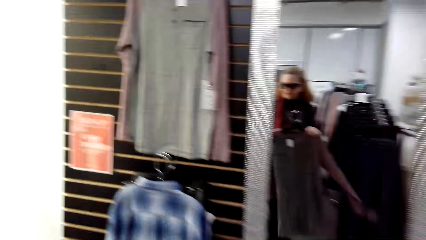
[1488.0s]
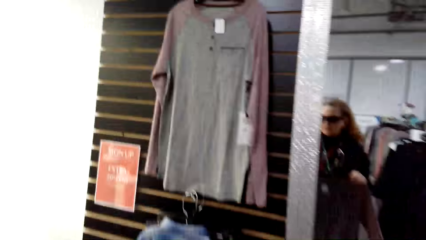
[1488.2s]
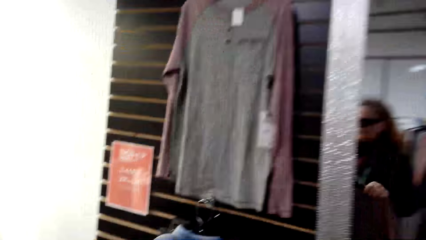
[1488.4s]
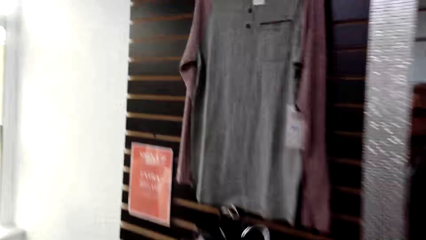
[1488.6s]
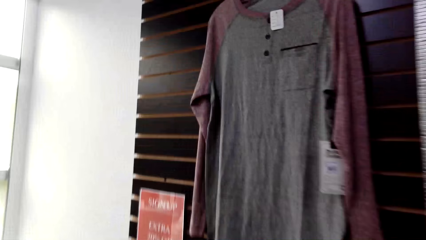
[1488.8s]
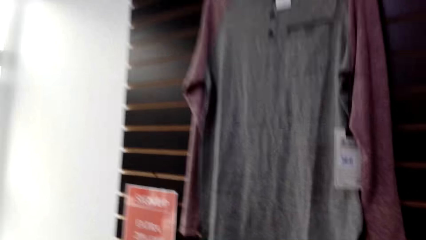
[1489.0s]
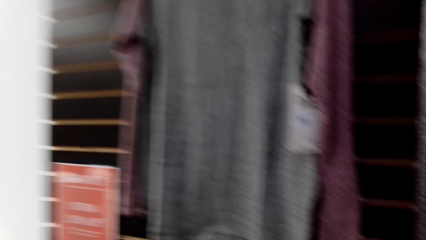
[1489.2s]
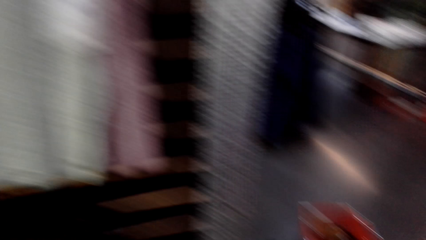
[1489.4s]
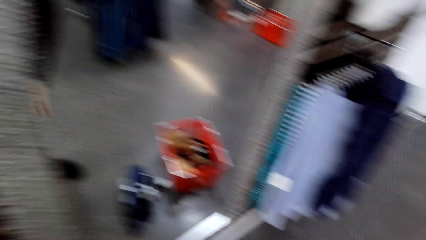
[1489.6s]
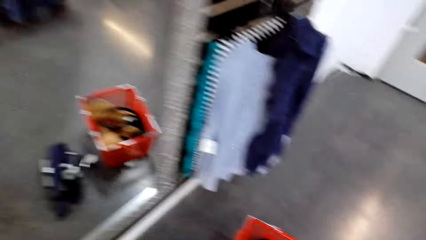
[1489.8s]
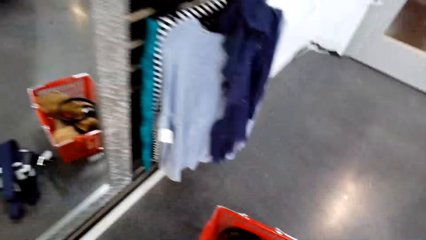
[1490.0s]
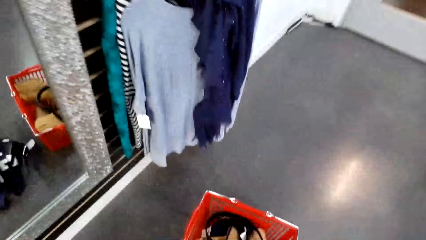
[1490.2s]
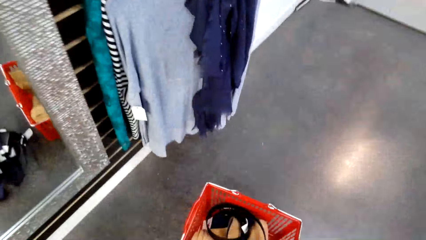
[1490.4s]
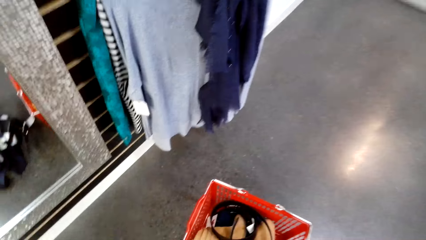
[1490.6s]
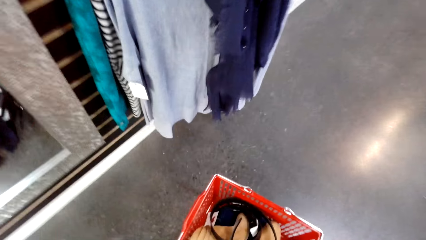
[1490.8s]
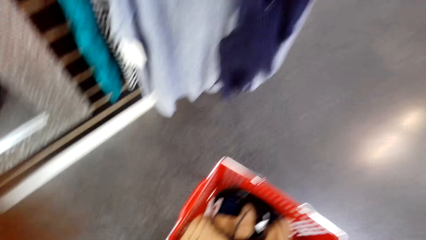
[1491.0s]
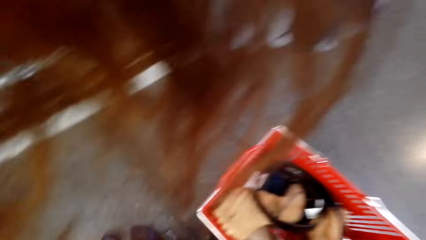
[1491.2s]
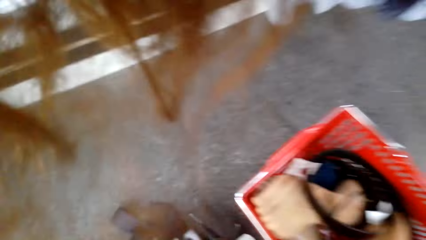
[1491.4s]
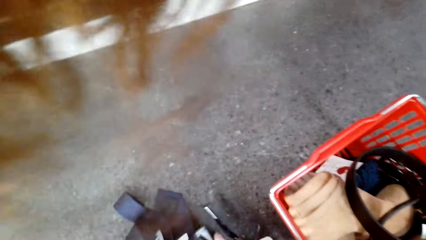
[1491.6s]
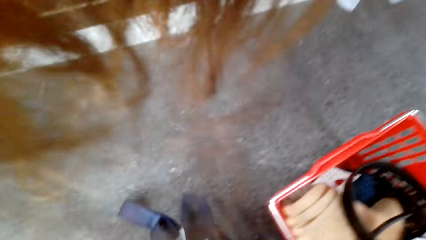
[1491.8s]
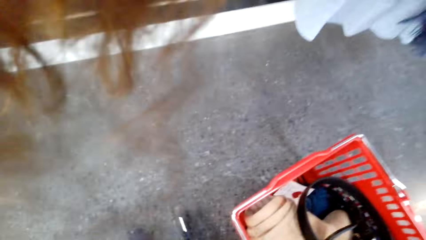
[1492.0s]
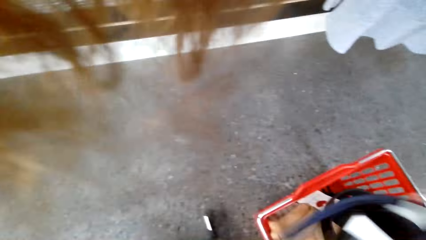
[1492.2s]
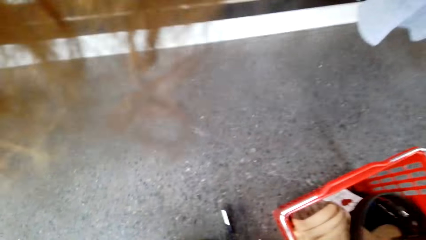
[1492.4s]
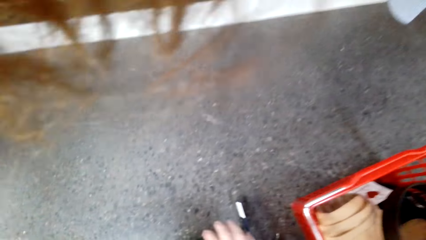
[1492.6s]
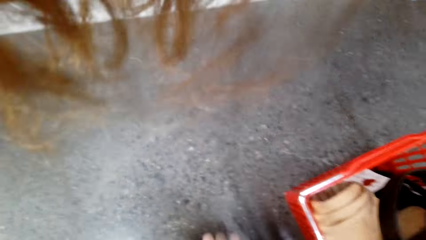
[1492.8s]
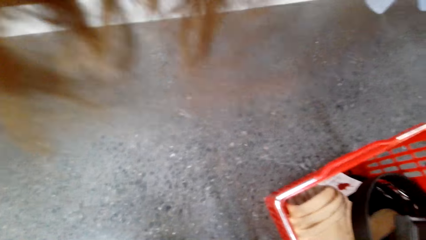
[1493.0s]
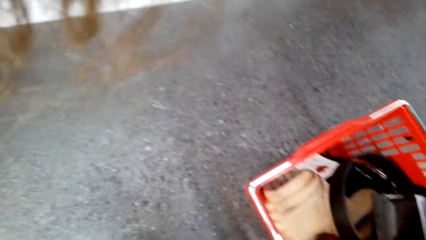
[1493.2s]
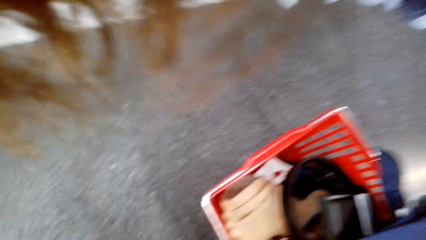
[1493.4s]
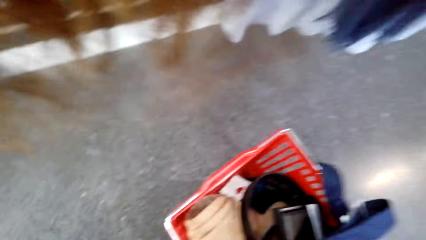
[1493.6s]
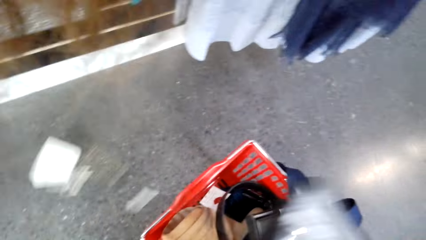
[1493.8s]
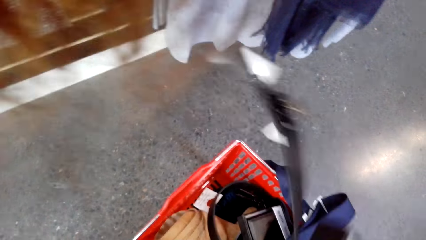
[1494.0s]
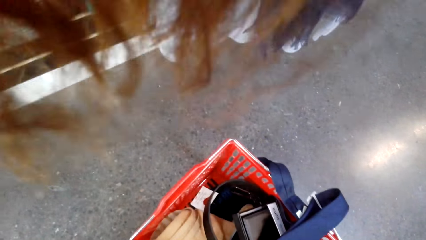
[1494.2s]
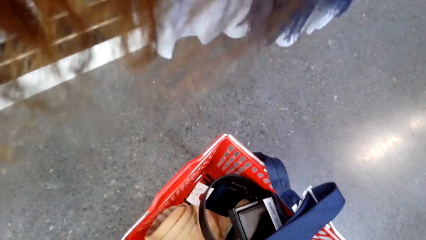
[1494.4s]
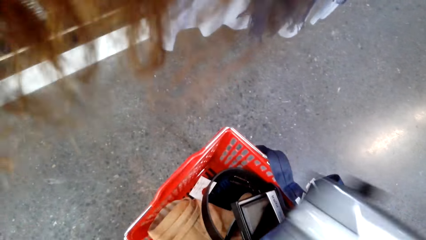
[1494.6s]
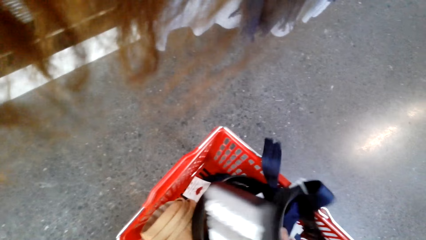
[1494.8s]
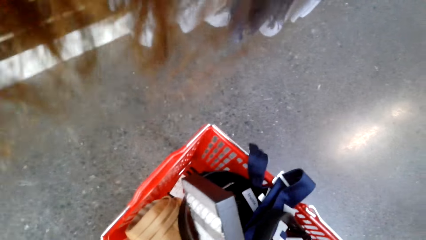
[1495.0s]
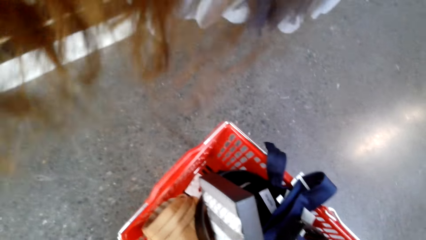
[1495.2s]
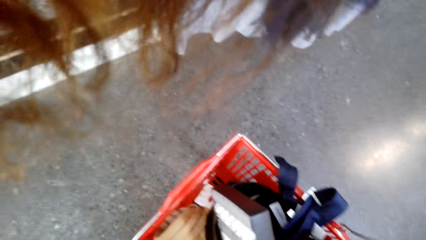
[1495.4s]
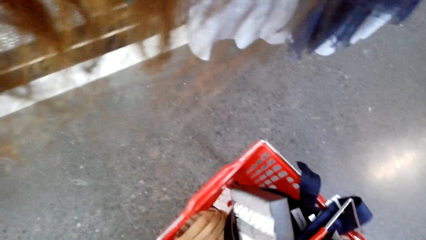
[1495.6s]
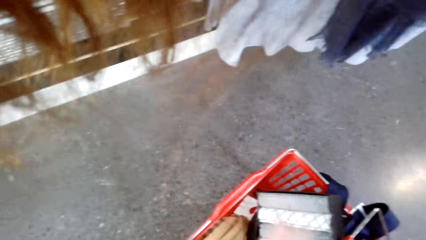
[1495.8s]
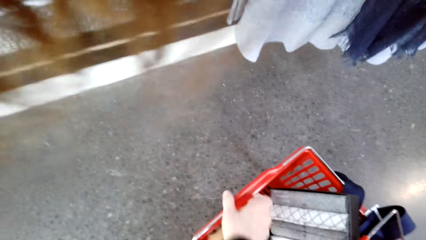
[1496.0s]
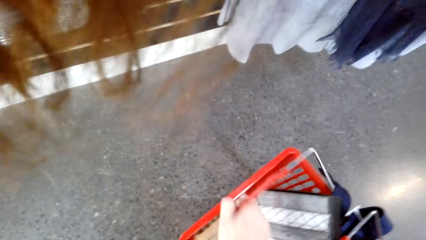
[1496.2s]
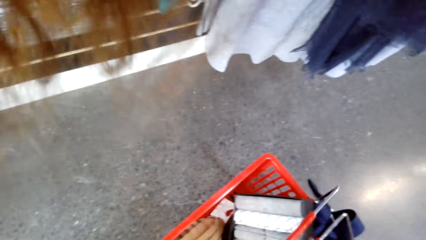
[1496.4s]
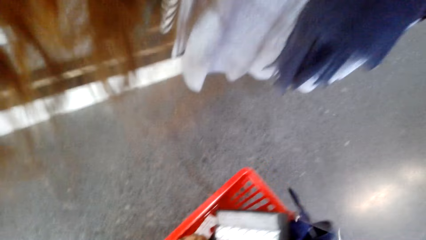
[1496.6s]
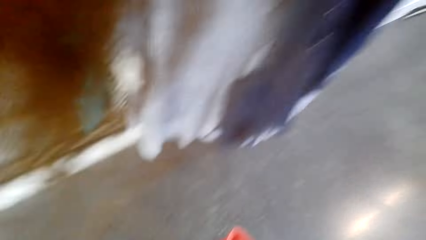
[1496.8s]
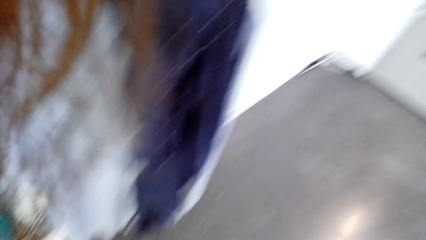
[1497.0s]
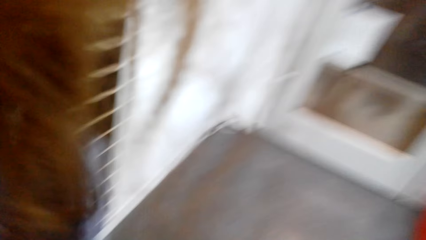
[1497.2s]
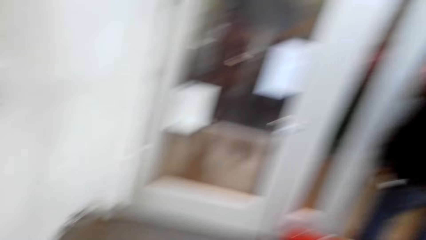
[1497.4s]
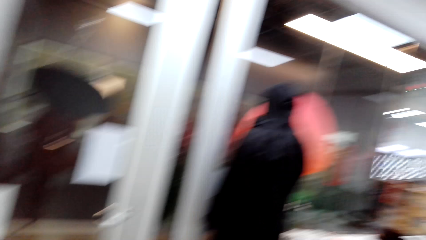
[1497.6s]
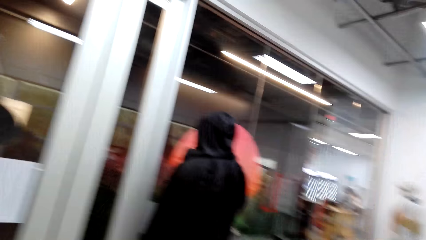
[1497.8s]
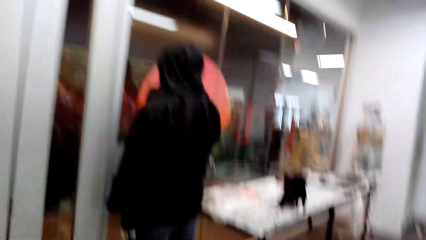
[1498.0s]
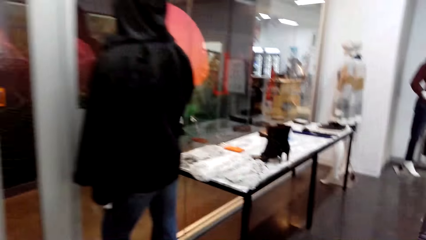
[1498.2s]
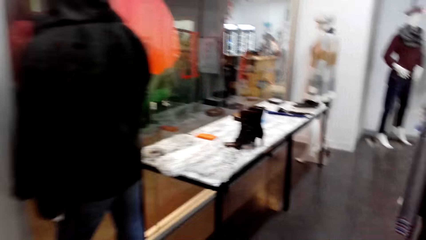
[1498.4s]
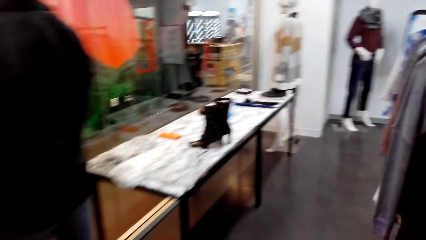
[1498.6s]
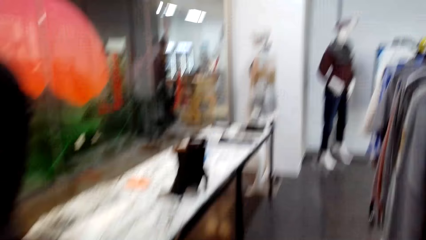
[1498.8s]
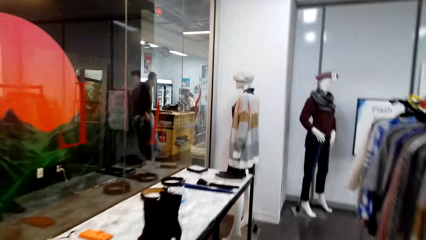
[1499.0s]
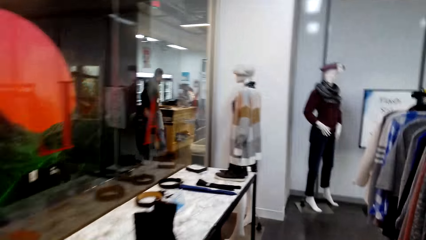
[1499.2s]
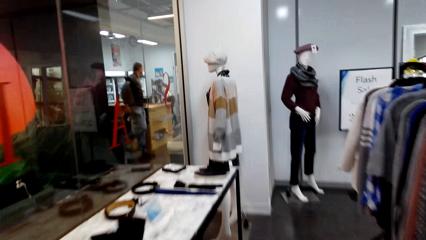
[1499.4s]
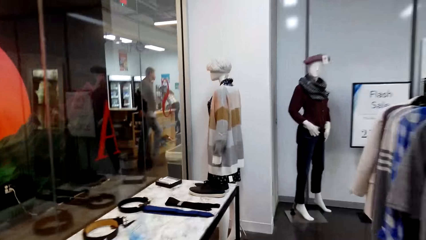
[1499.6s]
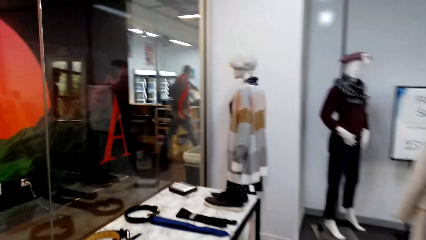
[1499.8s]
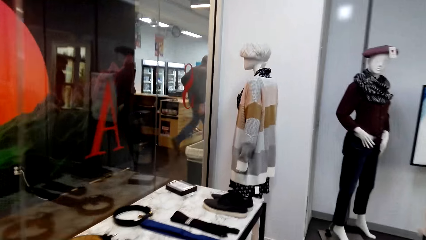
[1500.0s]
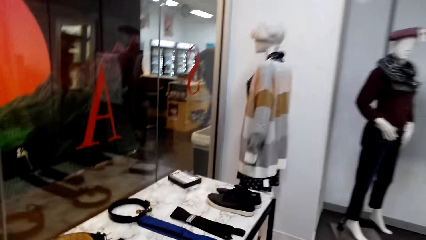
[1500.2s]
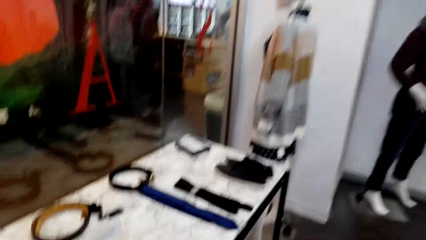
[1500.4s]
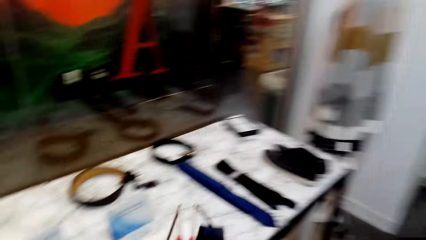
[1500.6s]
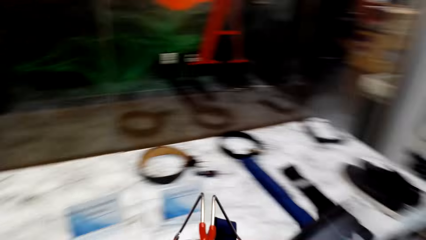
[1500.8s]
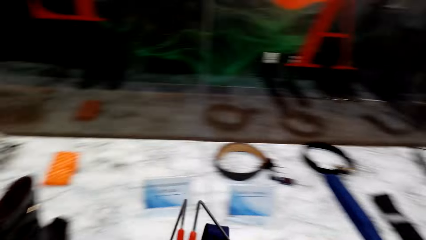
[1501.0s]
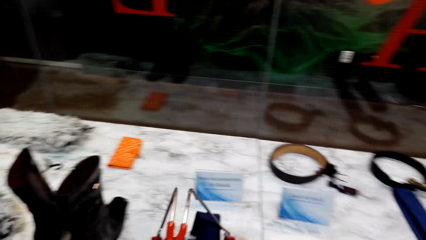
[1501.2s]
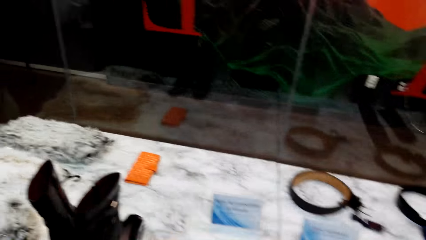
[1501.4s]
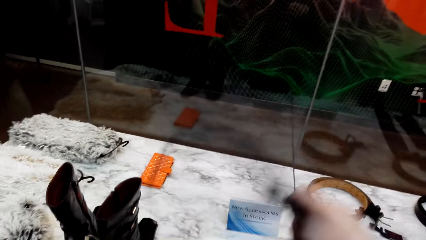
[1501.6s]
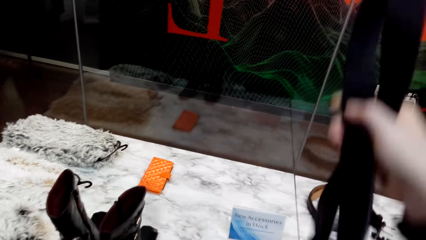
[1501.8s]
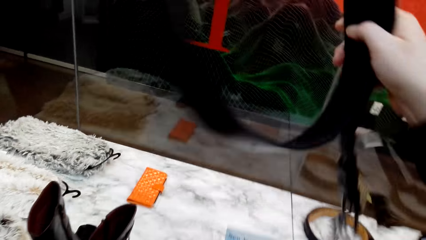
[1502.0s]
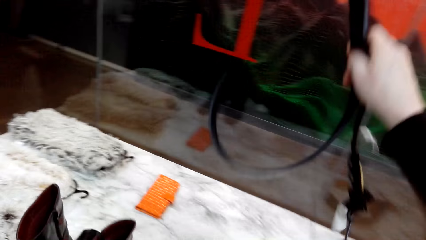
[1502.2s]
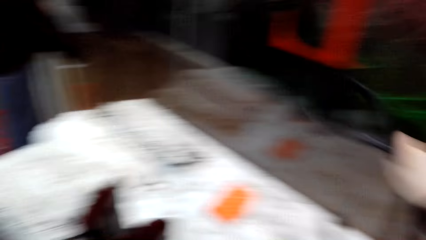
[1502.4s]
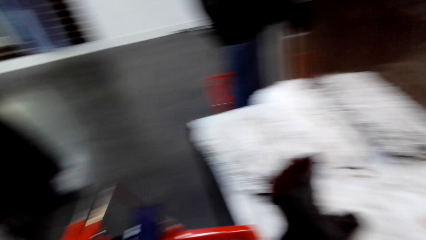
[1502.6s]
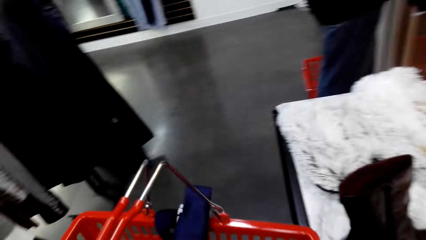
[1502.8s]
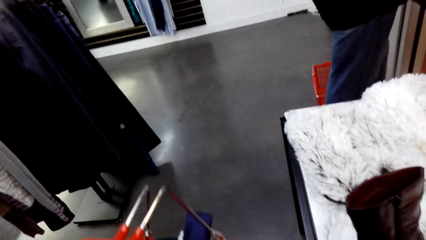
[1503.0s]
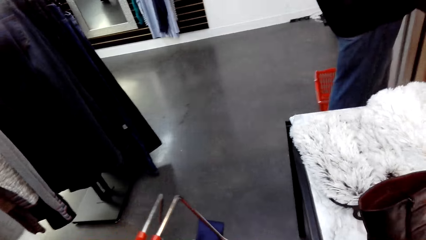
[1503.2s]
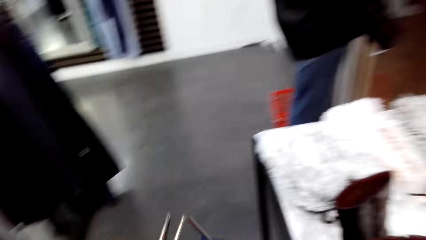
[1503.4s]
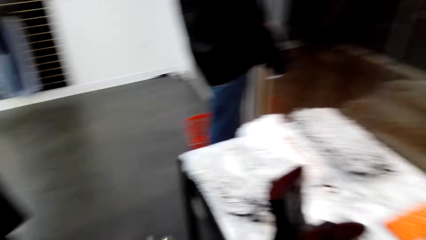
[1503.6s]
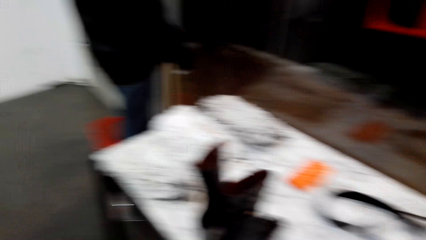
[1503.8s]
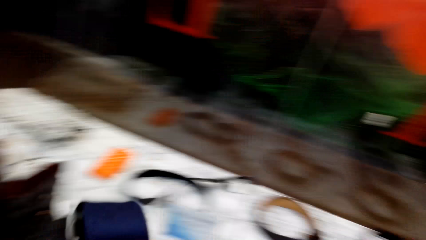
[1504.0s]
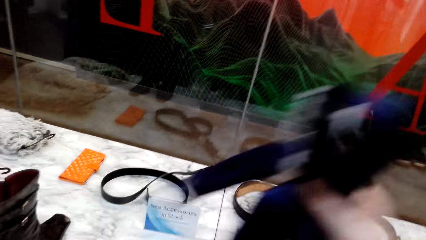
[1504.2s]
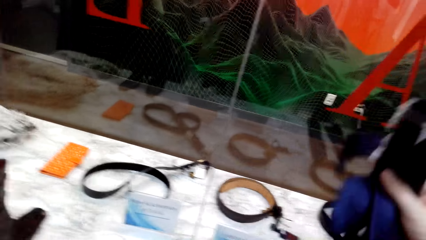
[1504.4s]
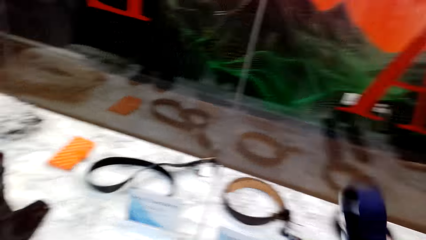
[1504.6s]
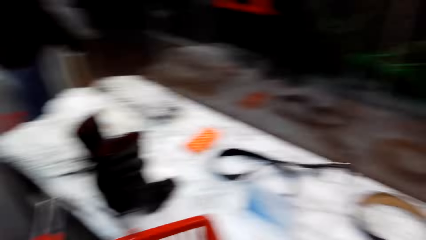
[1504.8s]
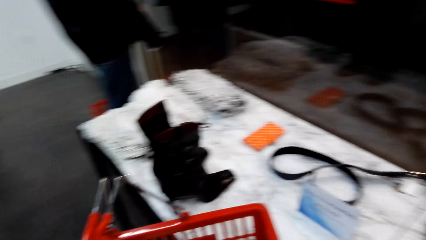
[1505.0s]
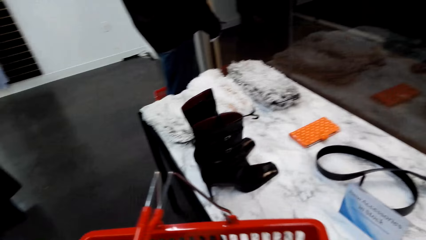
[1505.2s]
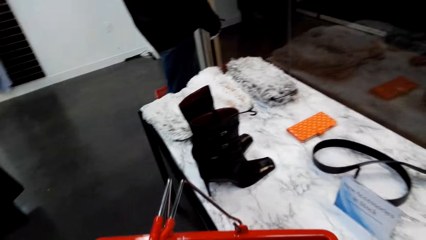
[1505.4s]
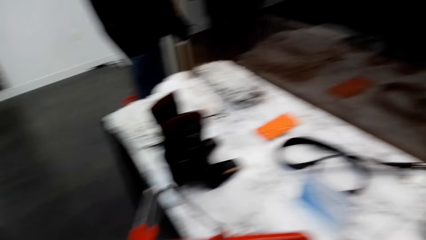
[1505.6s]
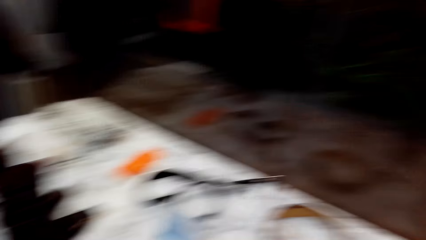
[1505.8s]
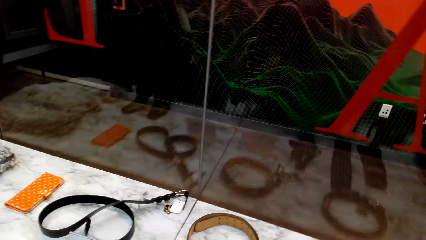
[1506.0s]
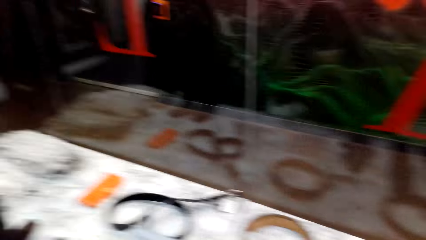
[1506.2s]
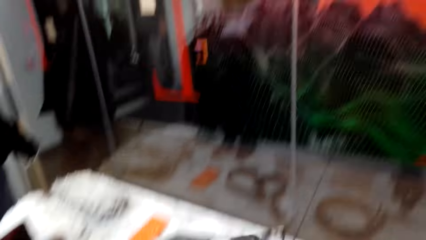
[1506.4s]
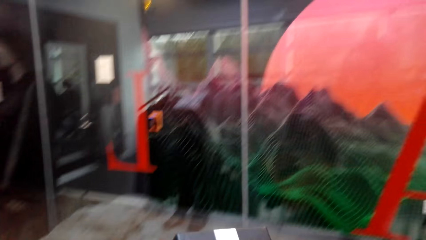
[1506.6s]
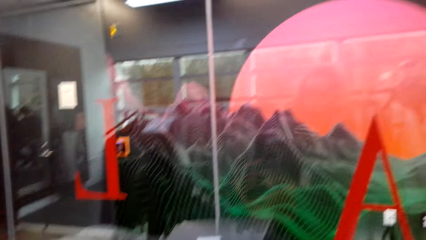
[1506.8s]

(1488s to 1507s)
The camera wearer holds a cloth in the store. They walk around in the clothing store. They put merchandise in a shopping basket. They walk around in the clothing store. They hold a belt with the right hand in the store. They walk around in the clothing store. They place the belt on the display table.
